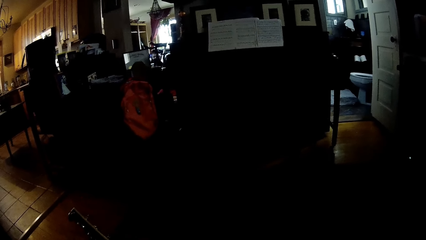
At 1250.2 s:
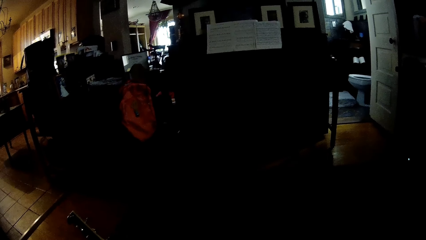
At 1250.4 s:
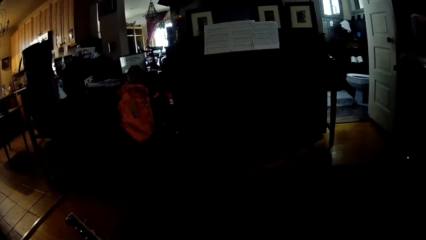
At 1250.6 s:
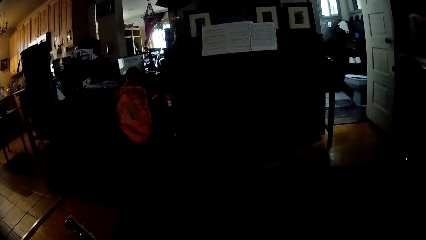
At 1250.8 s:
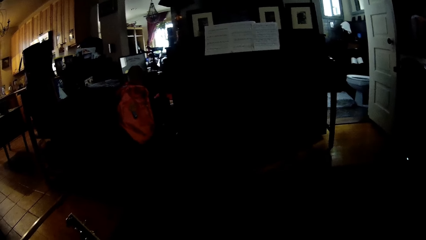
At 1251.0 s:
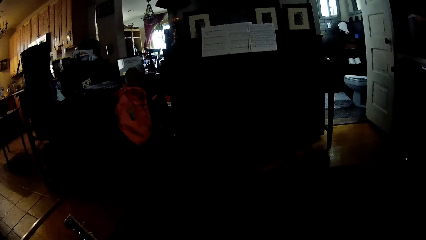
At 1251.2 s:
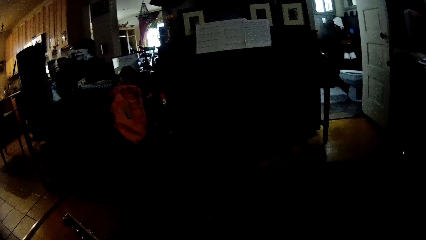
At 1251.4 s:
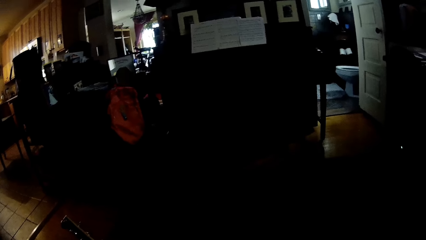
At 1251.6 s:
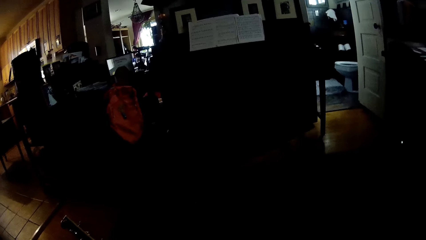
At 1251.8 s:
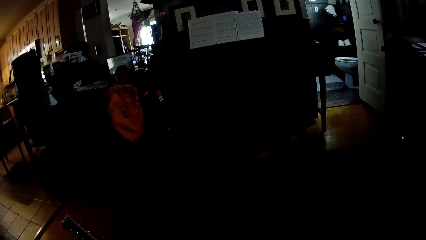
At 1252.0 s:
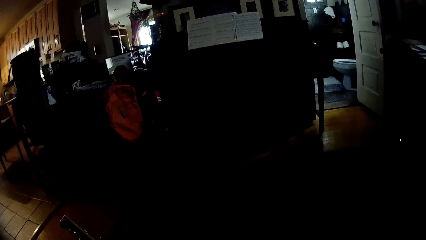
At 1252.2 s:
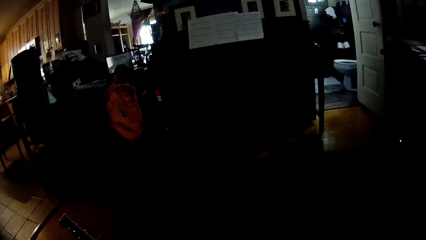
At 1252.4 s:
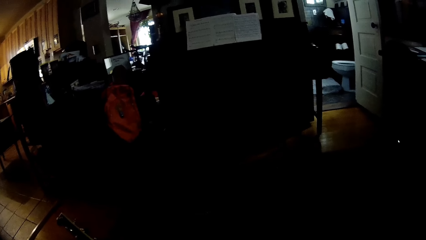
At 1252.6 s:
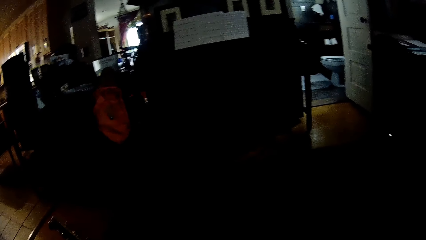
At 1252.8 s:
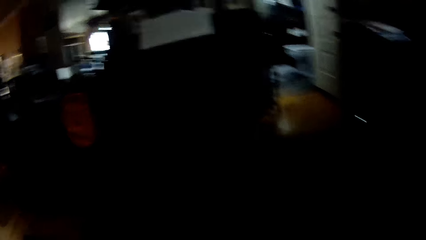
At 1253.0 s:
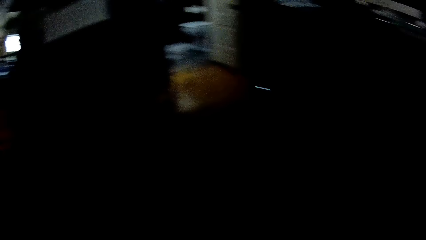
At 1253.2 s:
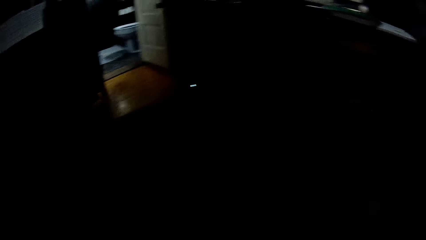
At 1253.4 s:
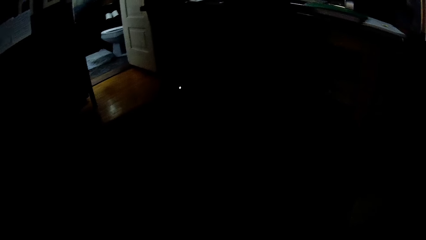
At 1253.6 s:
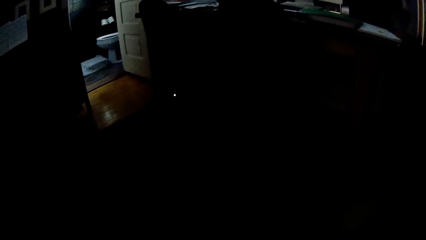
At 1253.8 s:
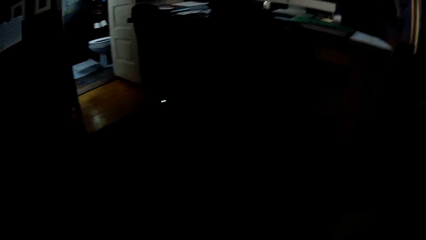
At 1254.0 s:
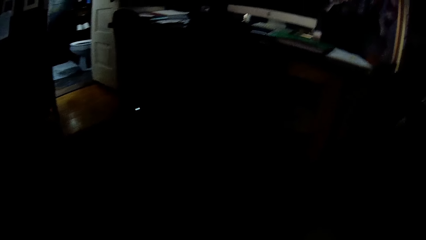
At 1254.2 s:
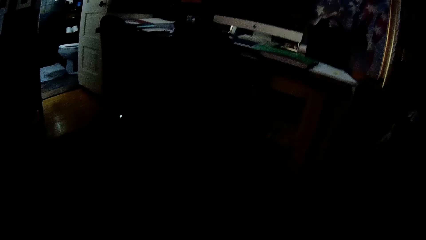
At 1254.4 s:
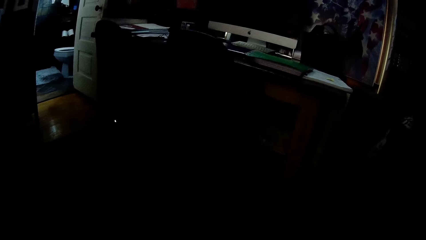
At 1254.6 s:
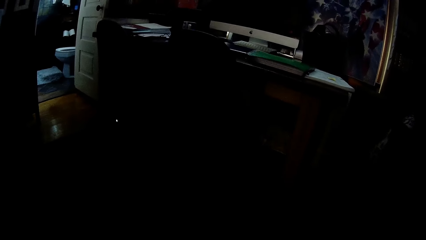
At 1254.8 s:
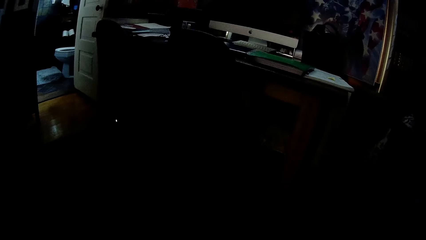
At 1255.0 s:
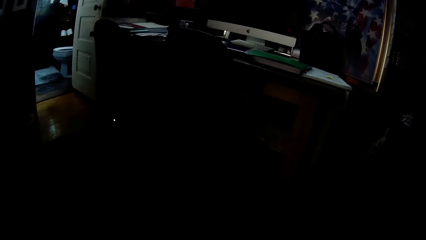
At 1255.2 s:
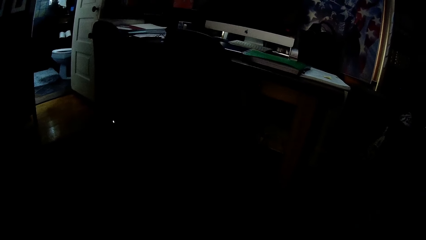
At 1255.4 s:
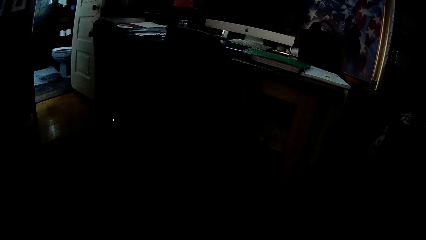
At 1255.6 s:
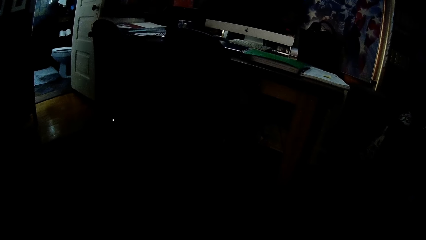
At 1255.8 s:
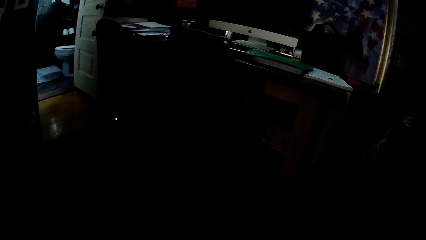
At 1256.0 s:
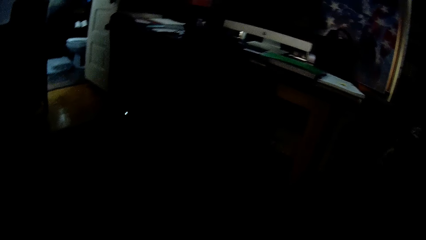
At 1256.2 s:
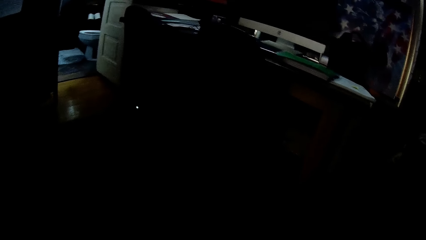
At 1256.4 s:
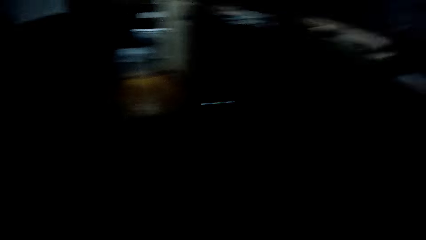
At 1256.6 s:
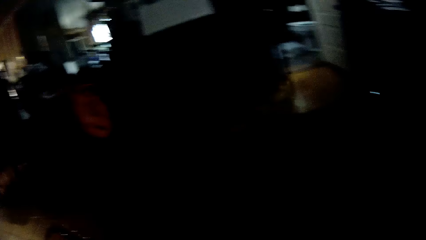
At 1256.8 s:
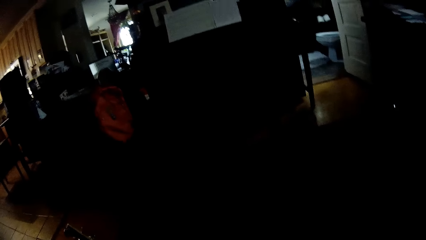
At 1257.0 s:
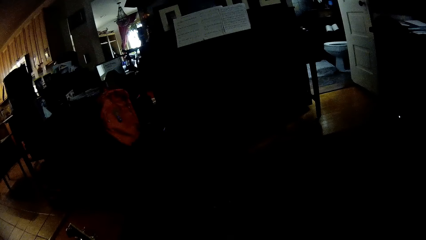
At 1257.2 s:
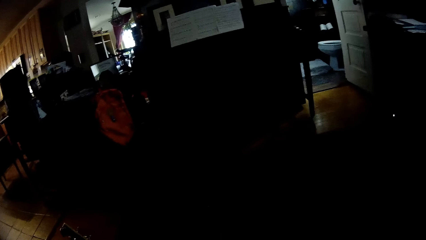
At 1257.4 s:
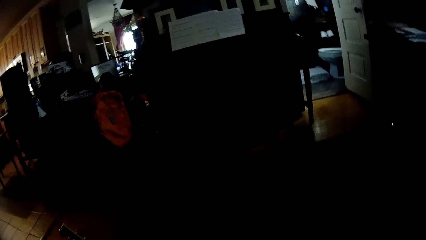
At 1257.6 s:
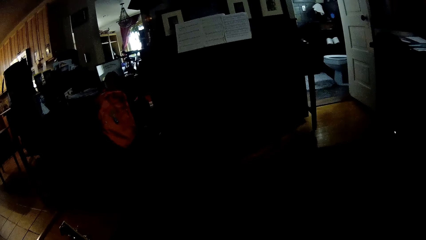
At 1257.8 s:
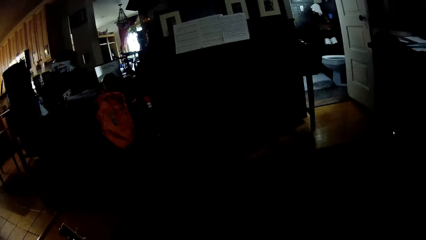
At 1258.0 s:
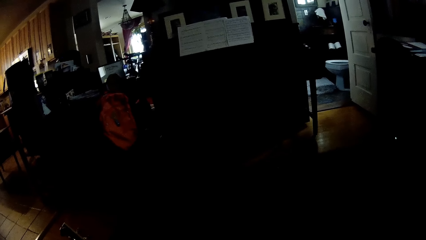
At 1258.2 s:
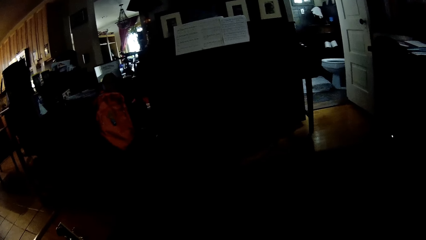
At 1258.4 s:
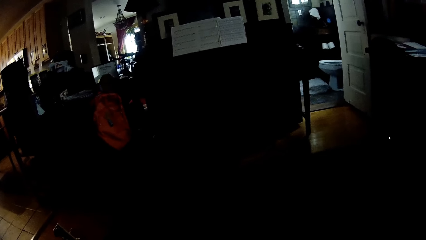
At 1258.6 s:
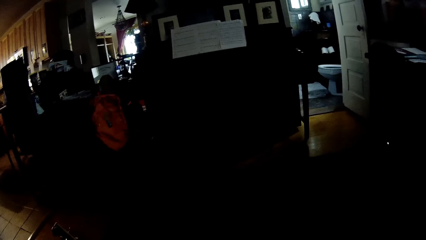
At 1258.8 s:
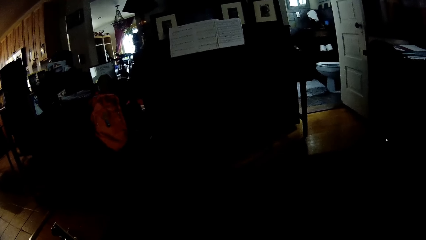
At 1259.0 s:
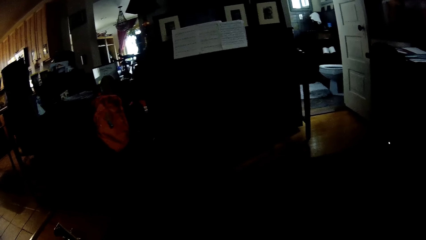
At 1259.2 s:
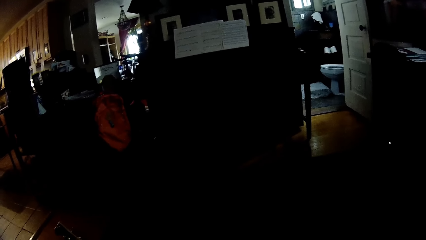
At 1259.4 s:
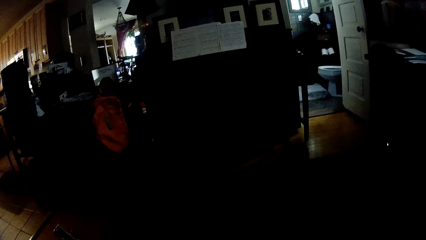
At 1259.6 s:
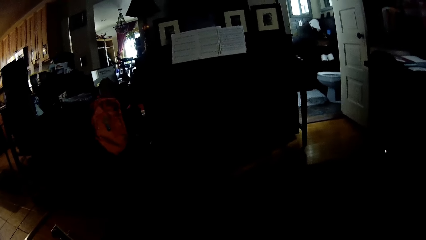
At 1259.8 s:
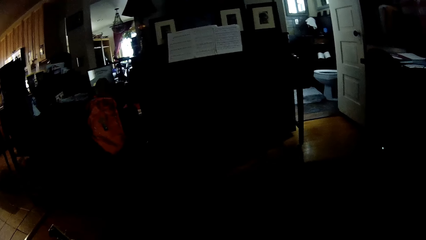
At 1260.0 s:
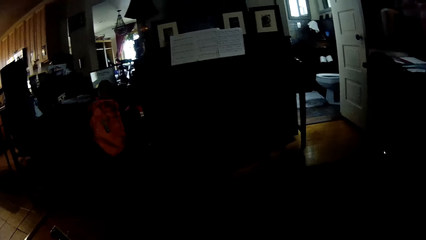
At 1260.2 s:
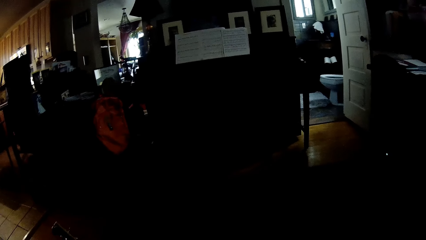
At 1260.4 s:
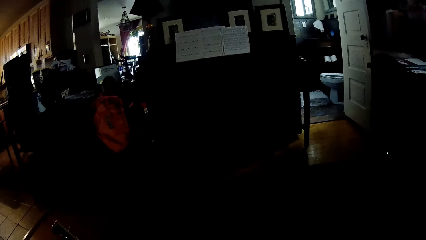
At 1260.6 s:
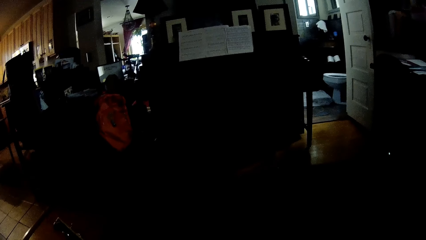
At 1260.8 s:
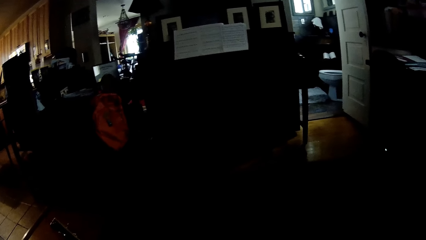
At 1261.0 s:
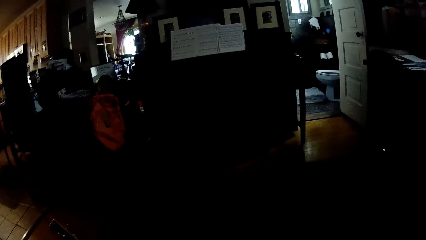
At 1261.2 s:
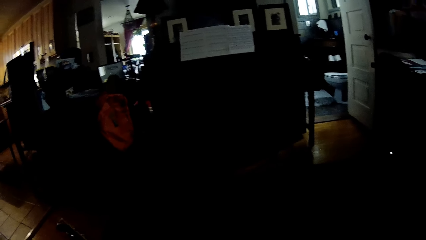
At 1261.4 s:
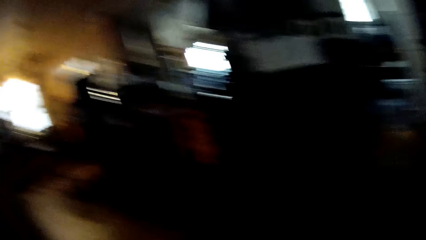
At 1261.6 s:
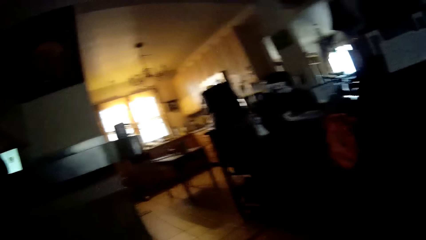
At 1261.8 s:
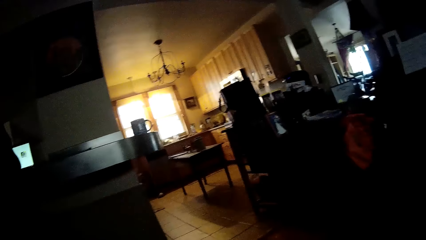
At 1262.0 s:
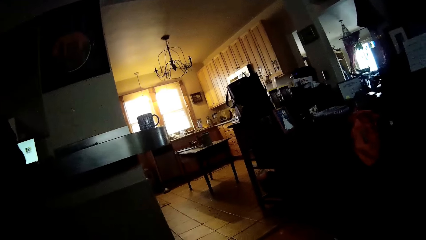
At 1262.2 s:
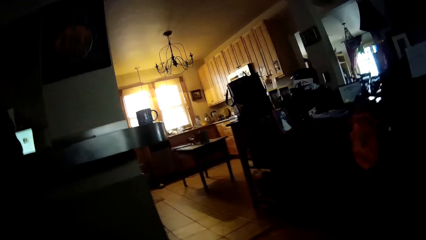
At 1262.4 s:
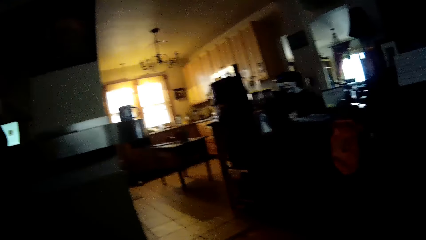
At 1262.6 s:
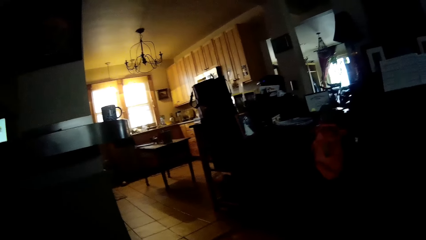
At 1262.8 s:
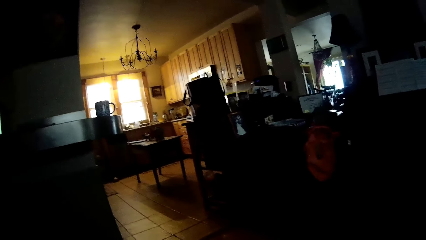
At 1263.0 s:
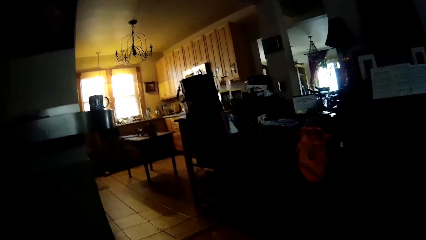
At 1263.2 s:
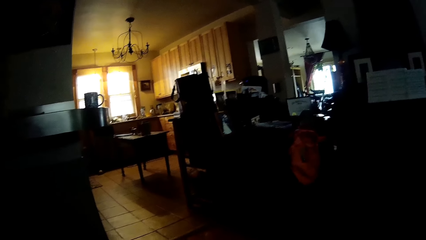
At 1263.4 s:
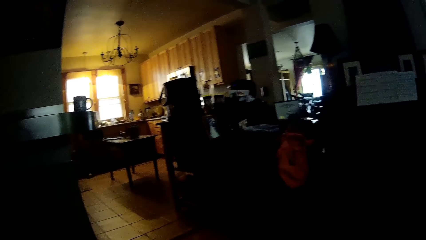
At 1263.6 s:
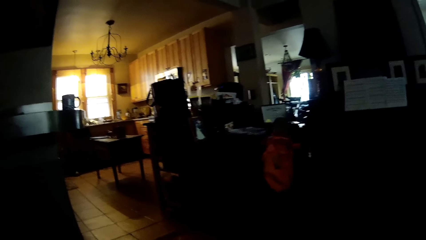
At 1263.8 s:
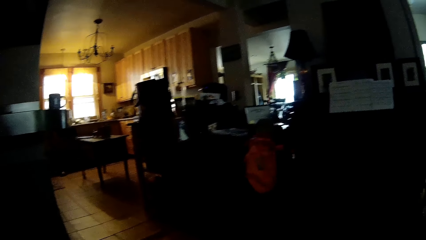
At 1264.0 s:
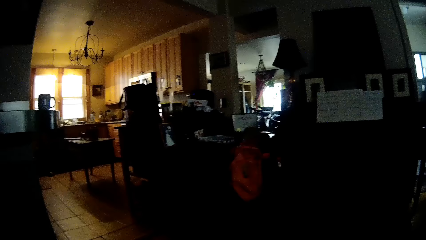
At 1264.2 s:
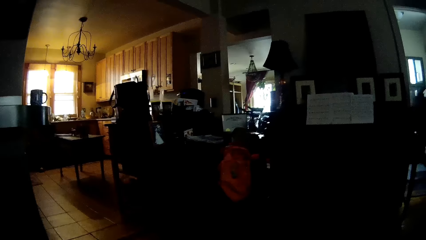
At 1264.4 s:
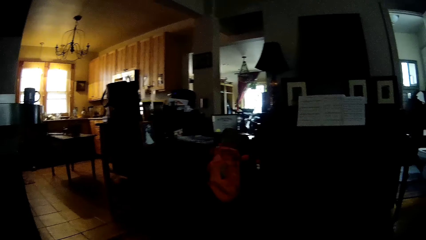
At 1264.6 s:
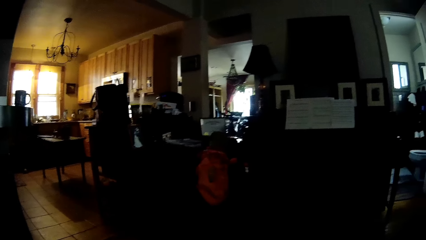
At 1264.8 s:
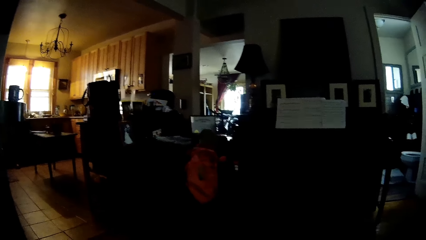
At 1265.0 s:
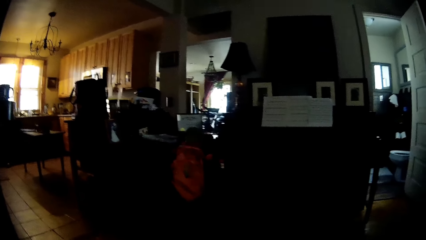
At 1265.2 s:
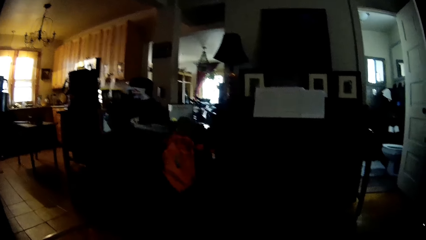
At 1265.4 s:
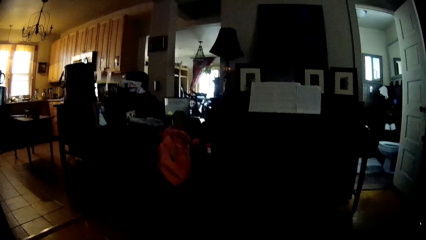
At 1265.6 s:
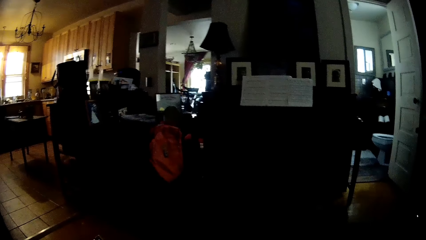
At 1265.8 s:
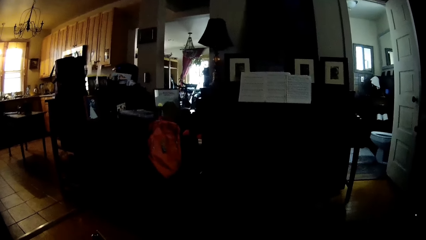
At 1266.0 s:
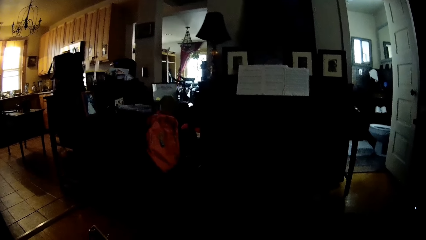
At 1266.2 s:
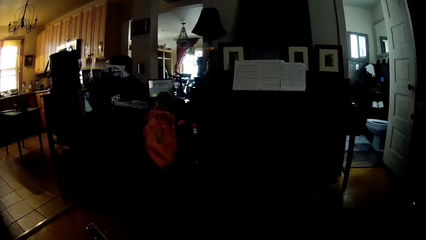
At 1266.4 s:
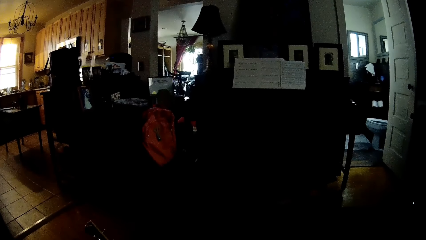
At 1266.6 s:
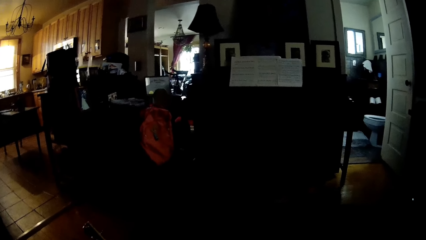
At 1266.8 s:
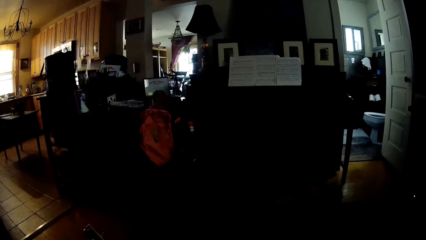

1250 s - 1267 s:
The camera wearer looks around the house. They stare on the table. They look around the house. They stare at a person. They look around the house. They stare inside the house.
